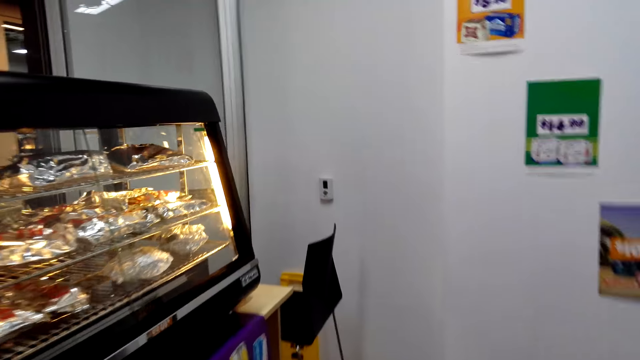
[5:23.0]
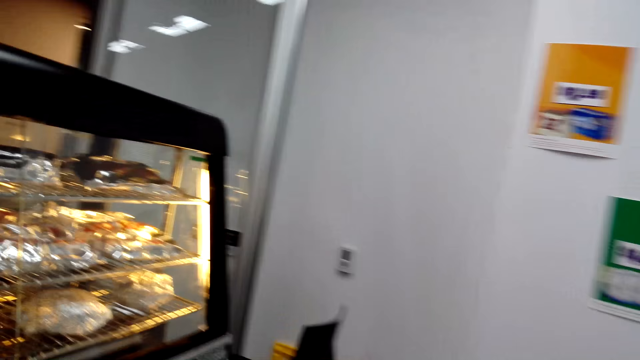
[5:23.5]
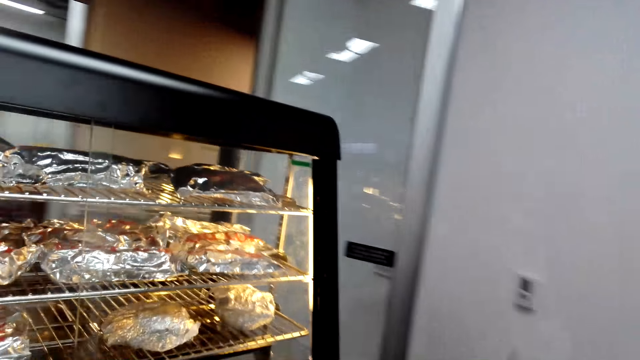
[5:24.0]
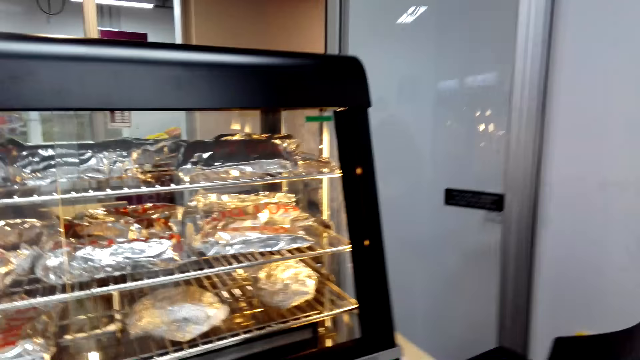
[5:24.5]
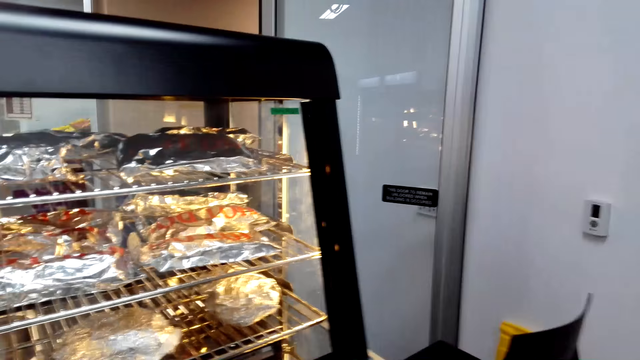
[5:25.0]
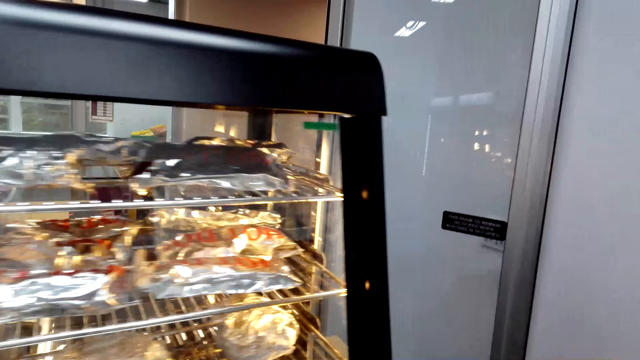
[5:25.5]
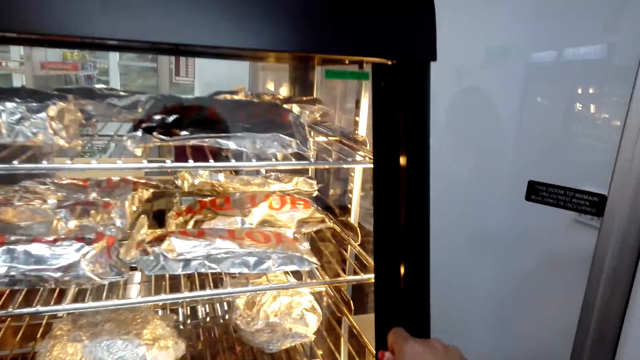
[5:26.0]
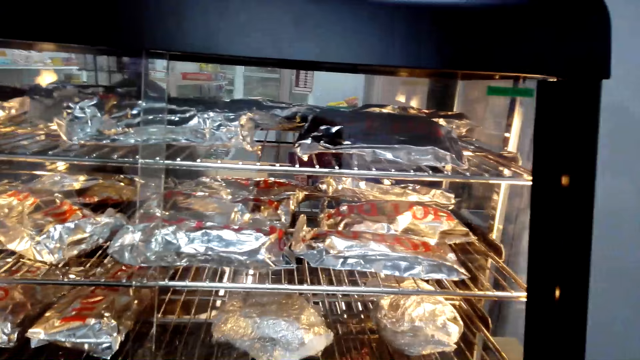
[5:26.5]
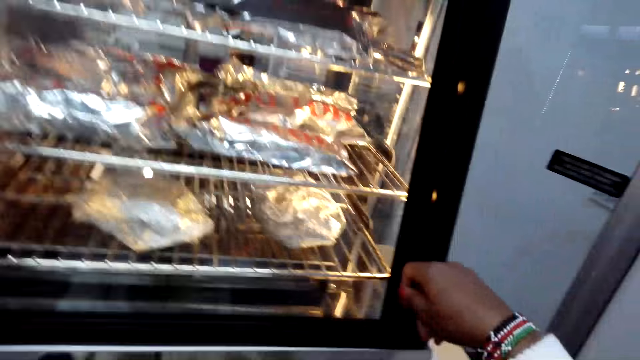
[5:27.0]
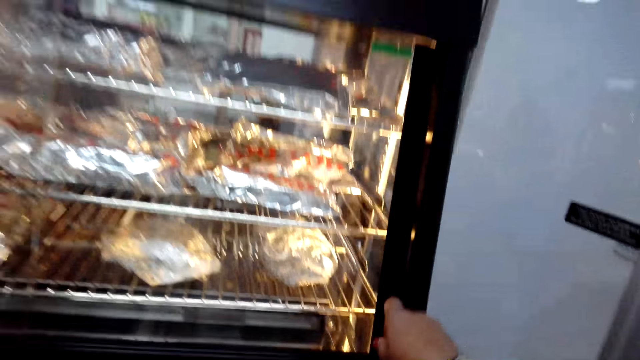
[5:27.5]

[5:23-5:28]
The camera wearer talks to a woman.

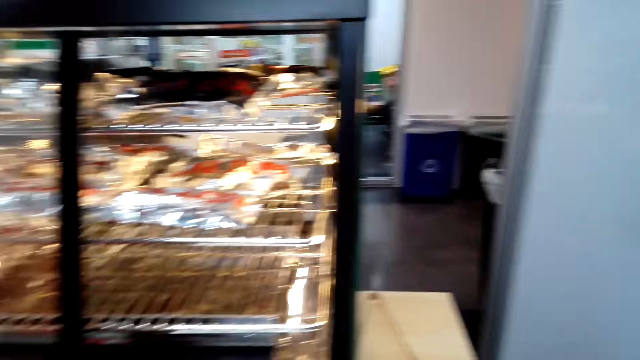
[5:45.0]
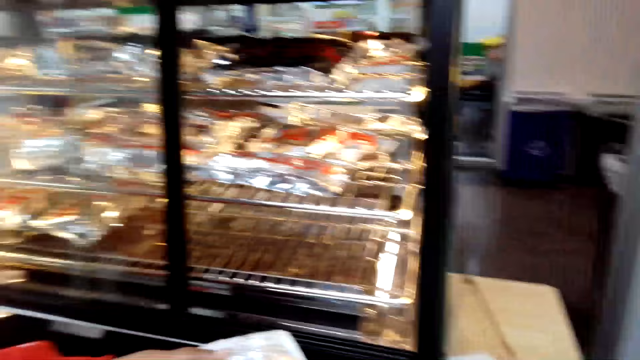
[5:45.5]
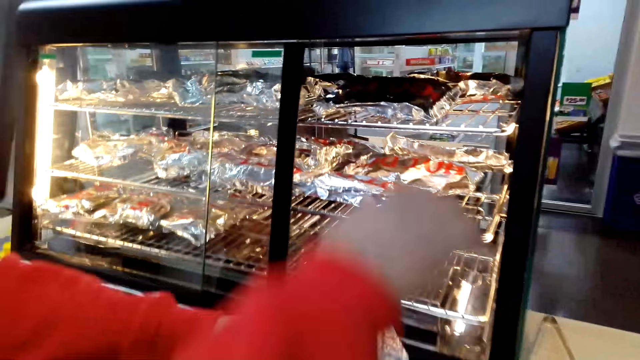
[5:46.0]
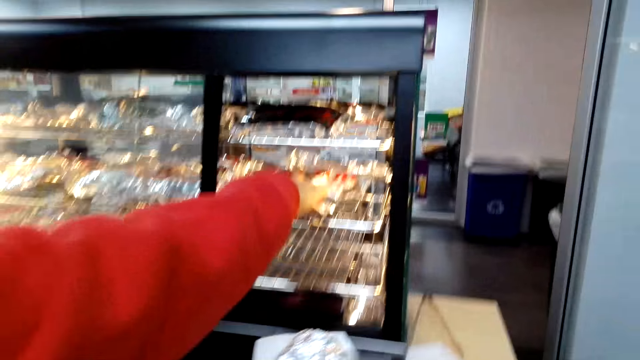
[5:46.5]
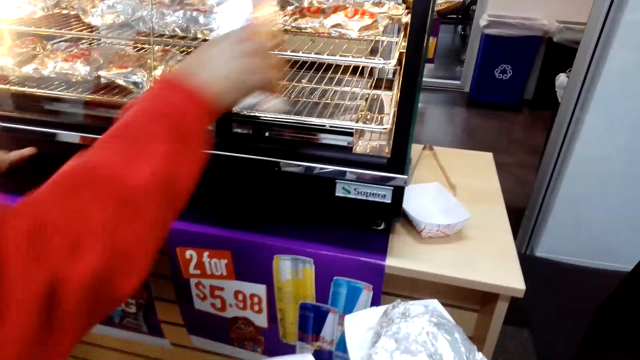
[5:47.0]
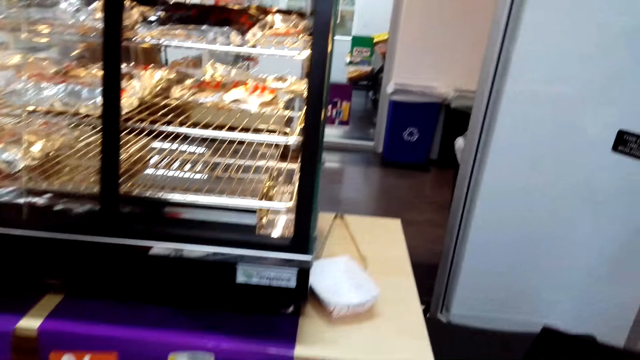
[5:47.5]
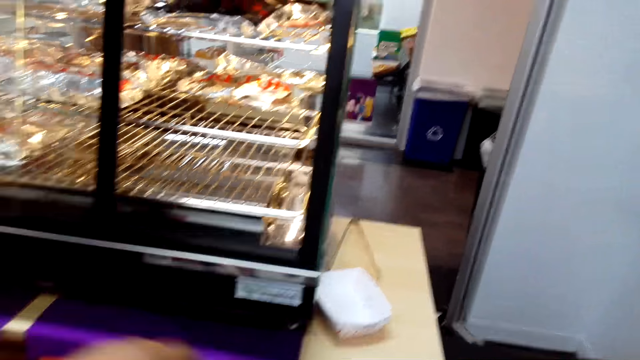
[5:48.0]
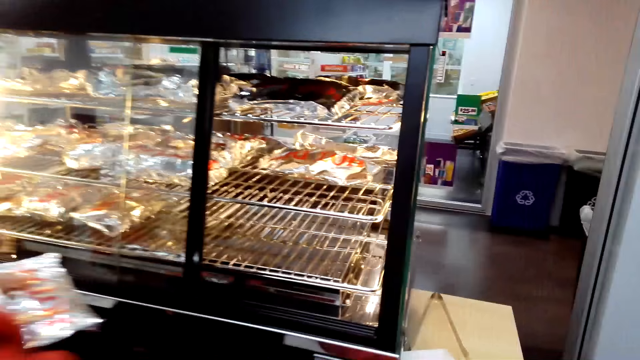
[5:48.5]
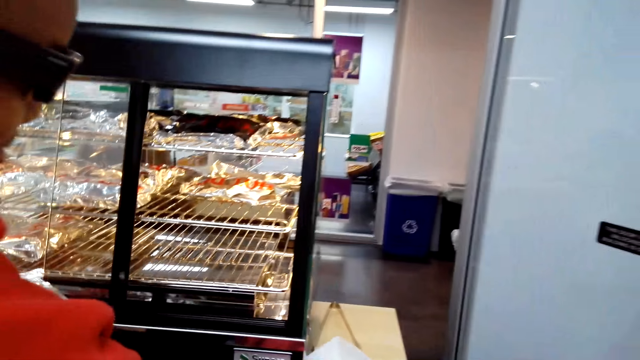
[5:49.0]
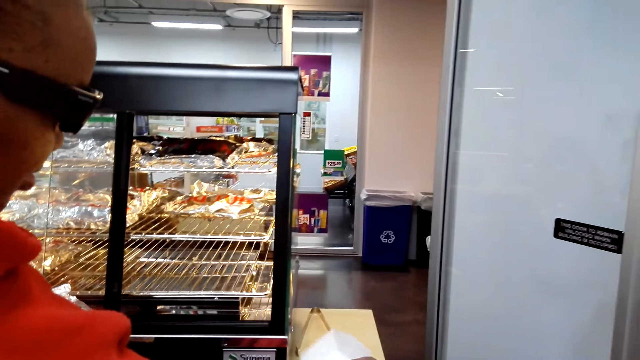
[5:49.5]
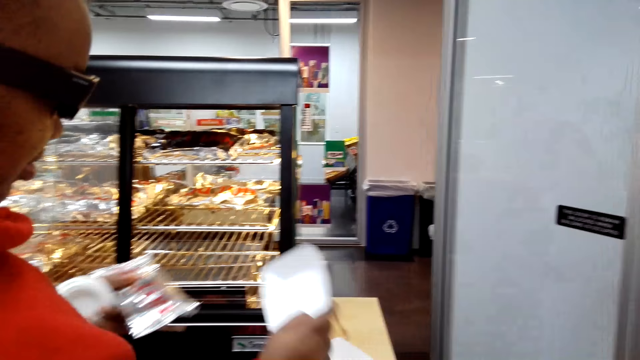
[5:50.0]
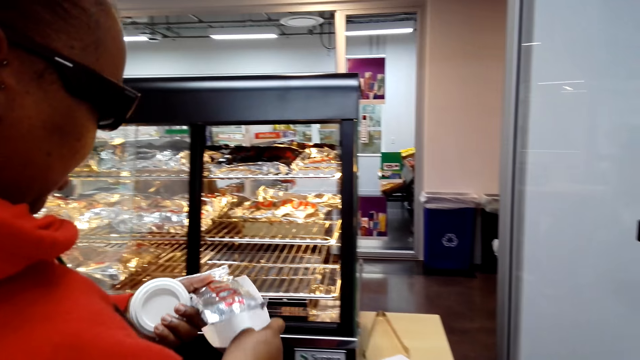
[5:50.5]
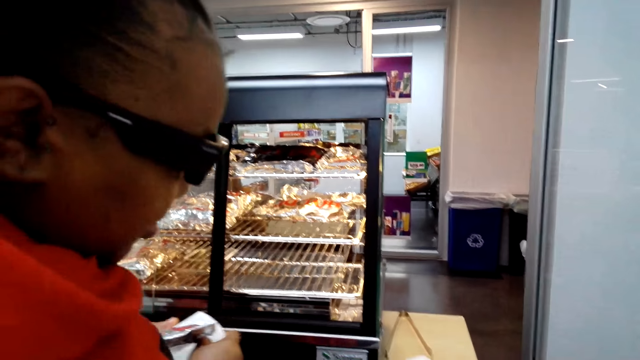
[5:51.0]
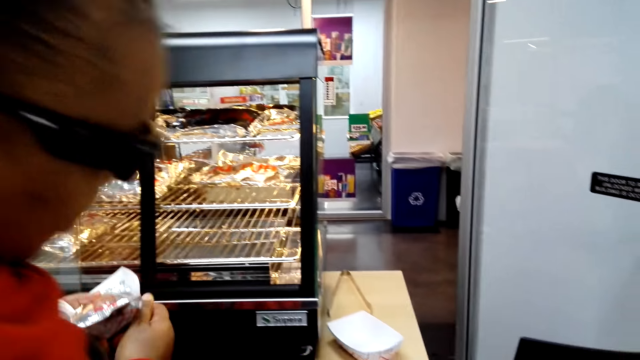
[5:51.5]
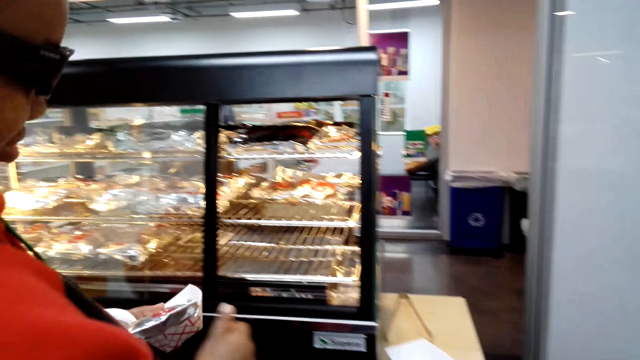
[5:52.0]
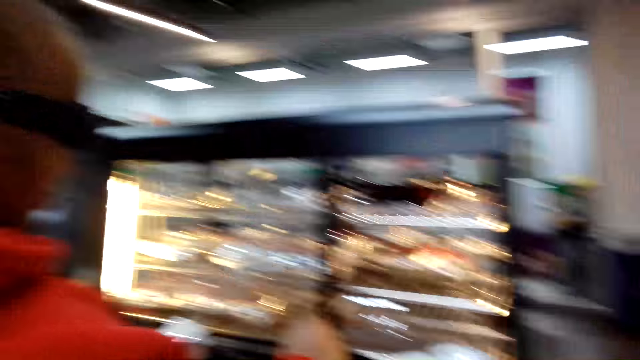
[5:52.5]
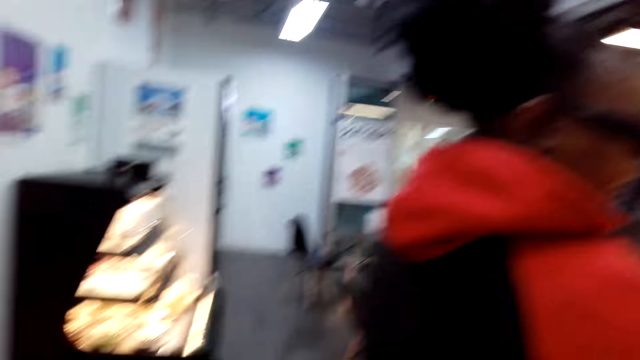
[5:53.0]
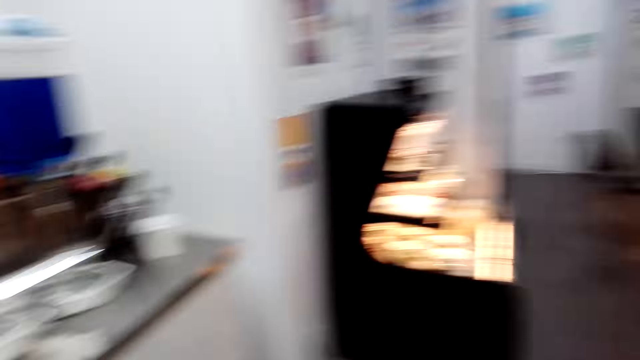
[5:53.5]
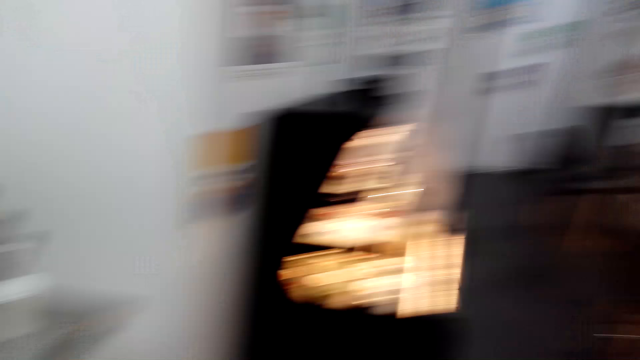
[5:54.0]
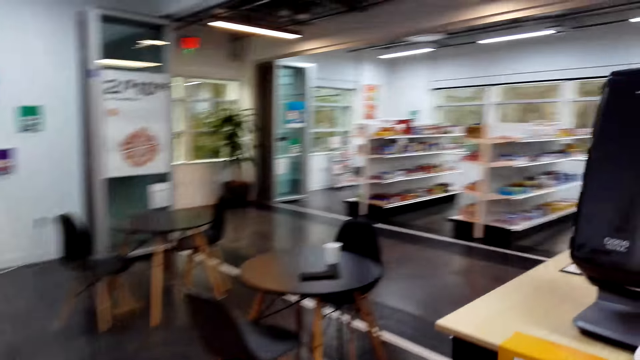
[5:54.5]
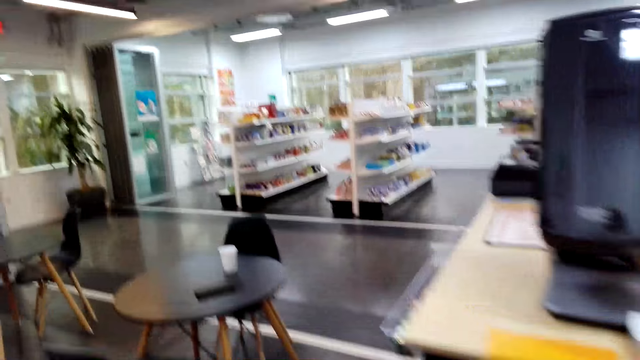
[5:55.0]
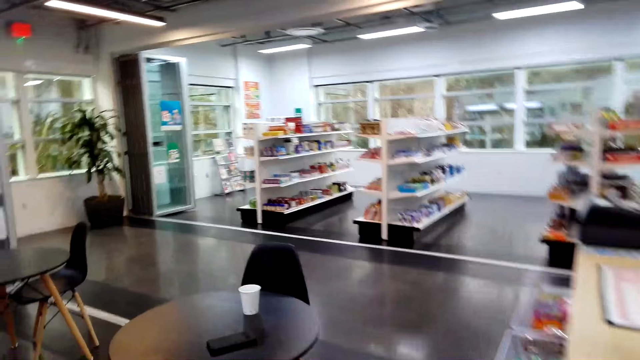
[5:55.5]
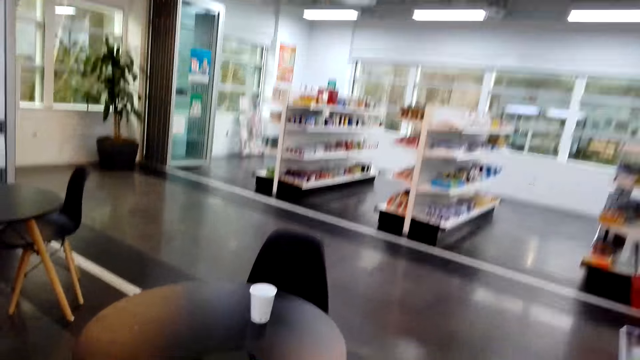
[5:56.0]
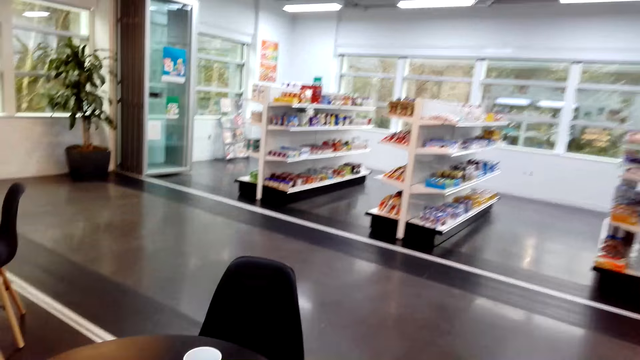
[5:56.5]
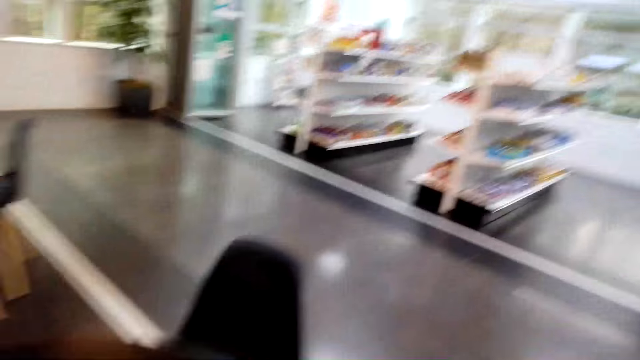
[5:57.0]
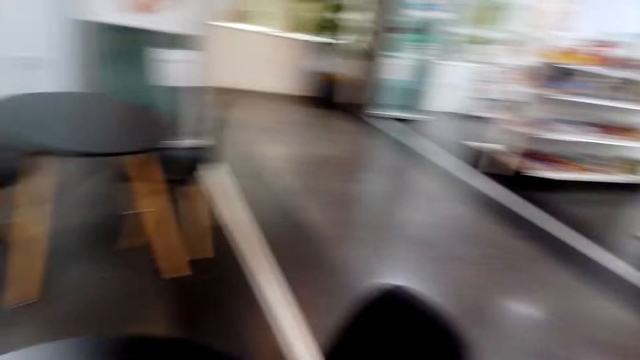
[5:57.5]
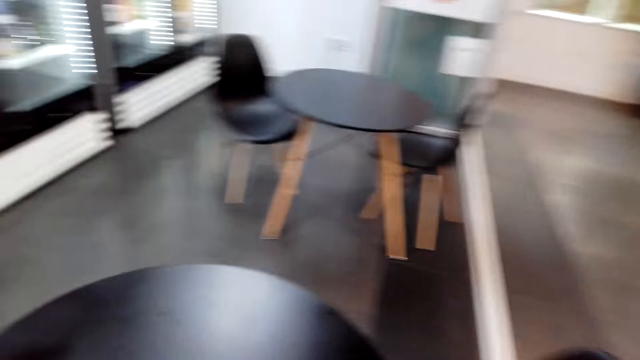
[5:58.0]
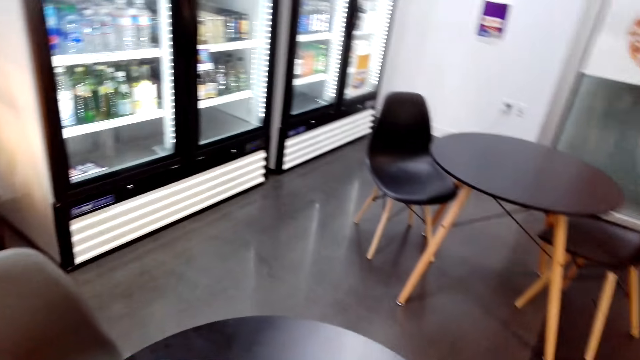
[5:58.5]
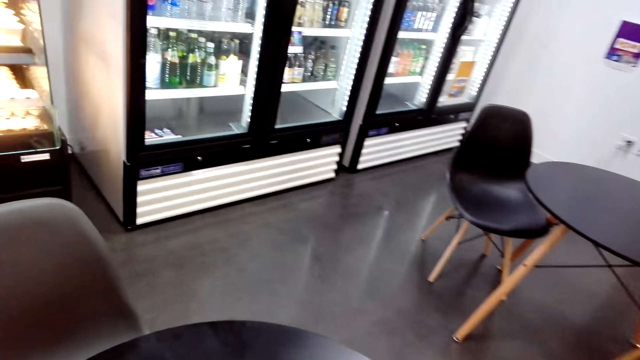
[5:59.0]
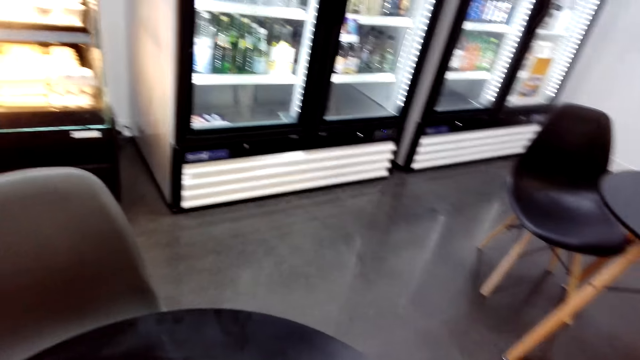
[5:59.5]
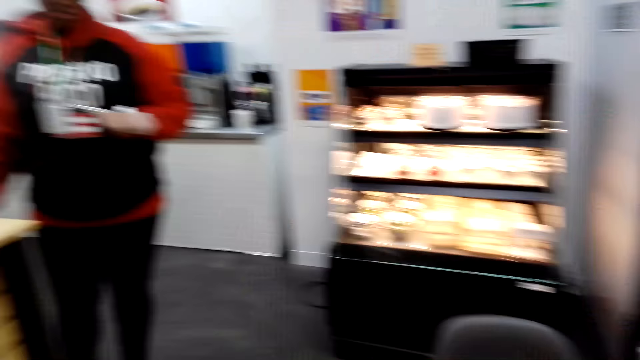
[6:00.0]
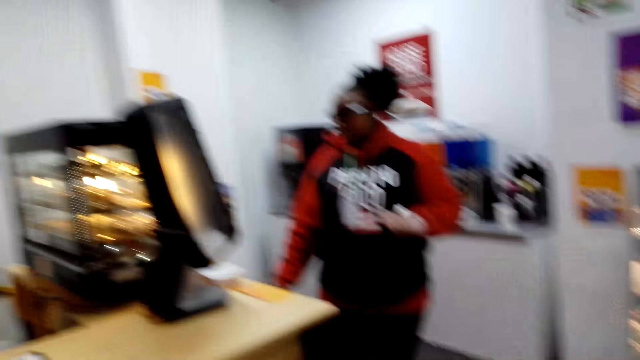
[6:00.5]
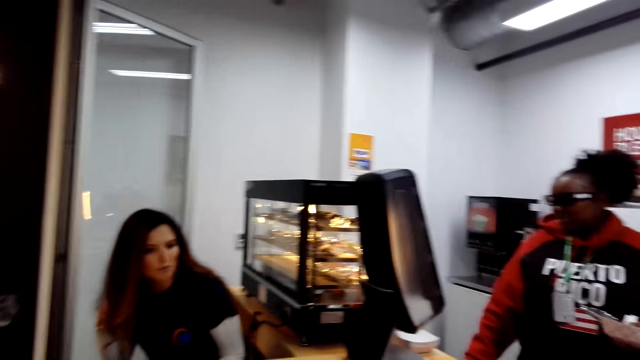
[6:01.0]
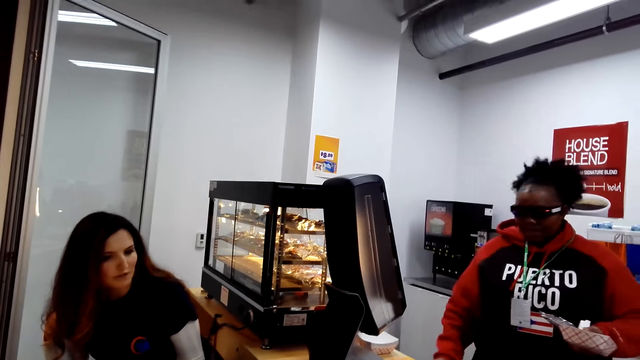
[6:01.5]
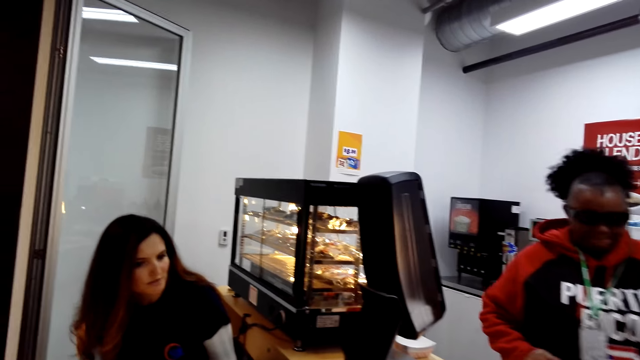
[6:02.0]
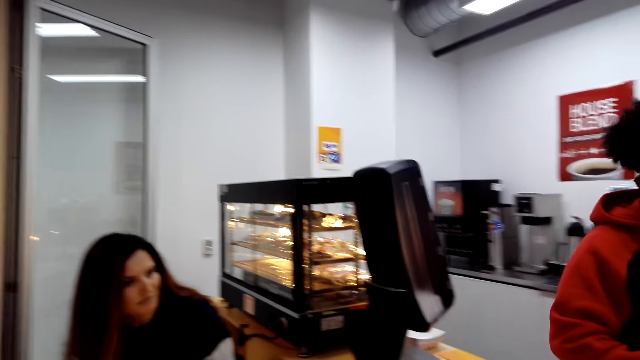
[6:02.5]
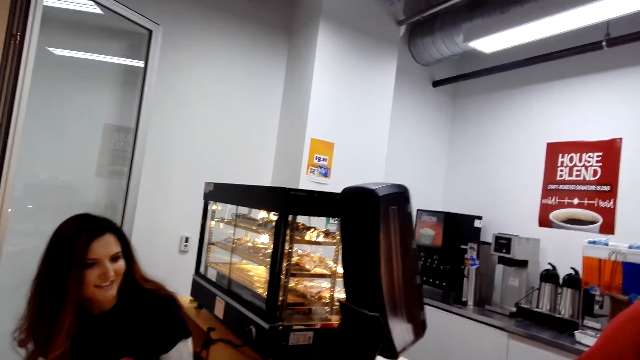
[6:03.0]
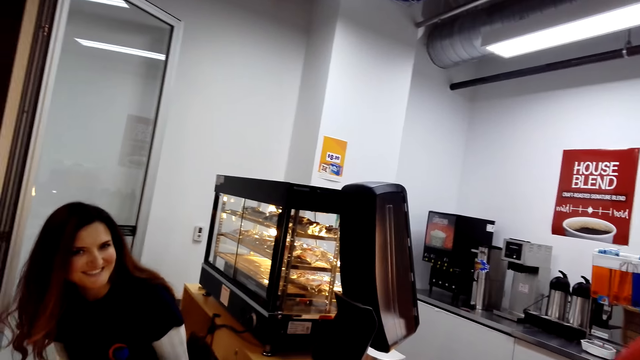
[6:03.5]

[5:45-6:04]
The camera wearer interacts with a woman. The woman removes the hot dog from the display cabinet. The woman picks a wrapped snack and places the hot dog on the serviette. The woman picks up another serviette and places the serviette in her right hand. The camera wearer talks to the woman. They walk towards the table and walk around the eatery. The woman talks to the camera wearer. The camera wearer turns towards the counter. Another woman talks to the camera wearer and the first woman. She talks to them again. The first woman walks towards the table.
